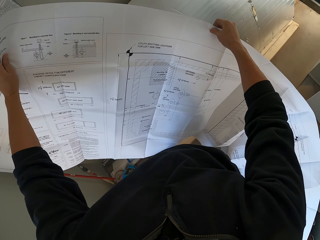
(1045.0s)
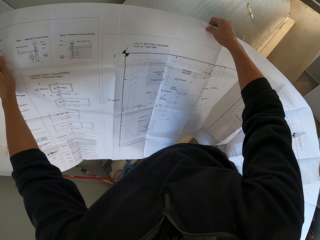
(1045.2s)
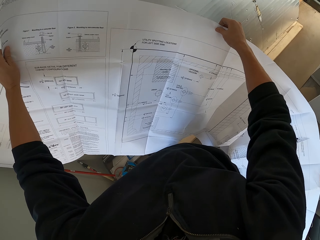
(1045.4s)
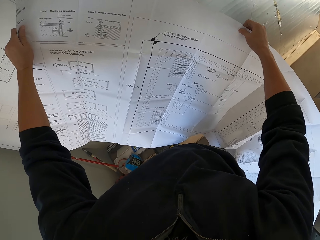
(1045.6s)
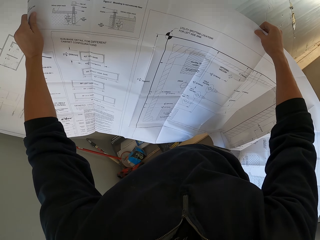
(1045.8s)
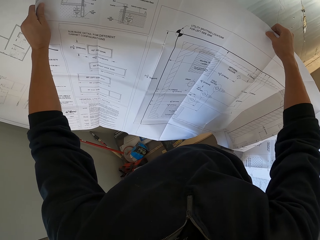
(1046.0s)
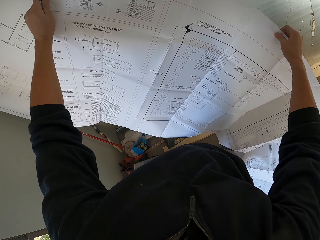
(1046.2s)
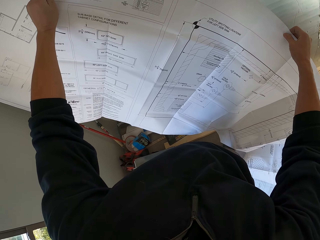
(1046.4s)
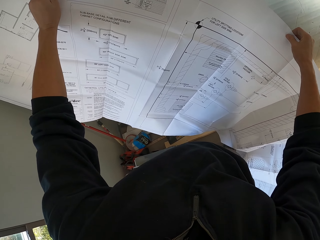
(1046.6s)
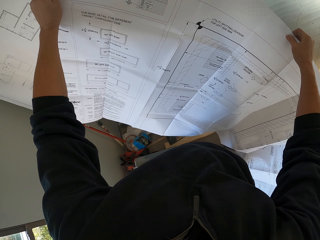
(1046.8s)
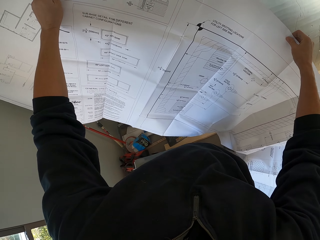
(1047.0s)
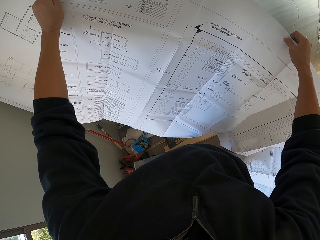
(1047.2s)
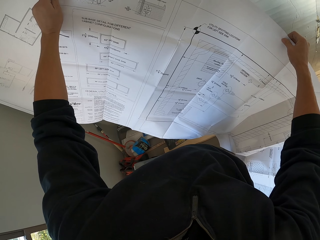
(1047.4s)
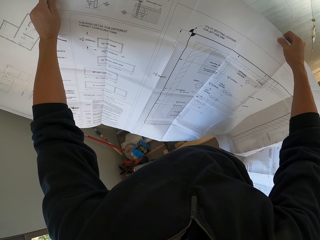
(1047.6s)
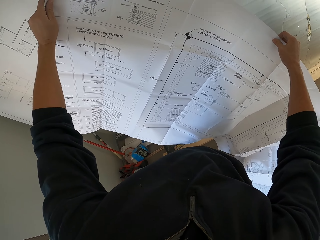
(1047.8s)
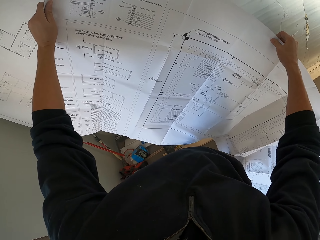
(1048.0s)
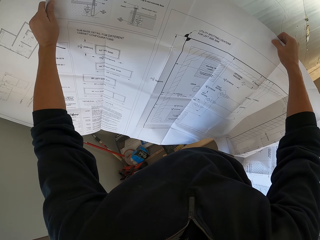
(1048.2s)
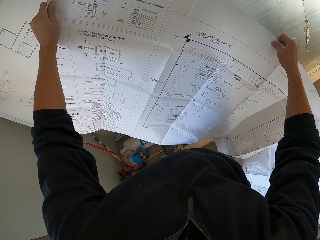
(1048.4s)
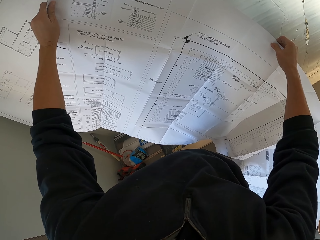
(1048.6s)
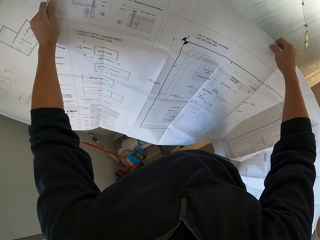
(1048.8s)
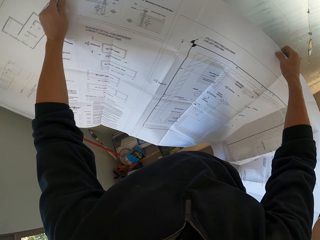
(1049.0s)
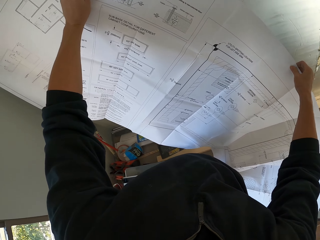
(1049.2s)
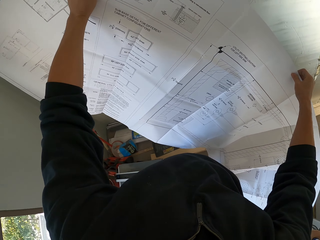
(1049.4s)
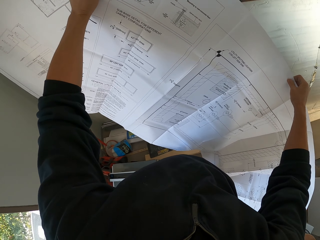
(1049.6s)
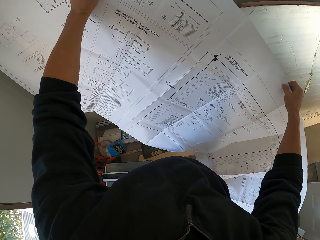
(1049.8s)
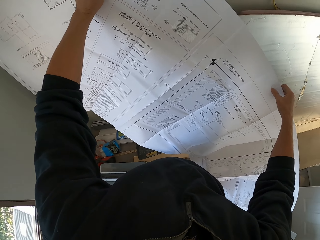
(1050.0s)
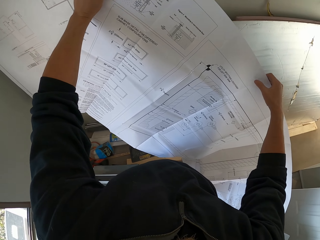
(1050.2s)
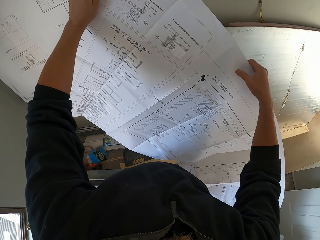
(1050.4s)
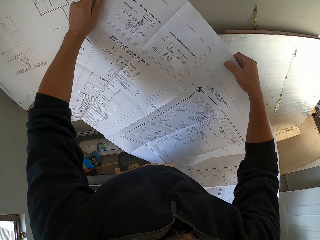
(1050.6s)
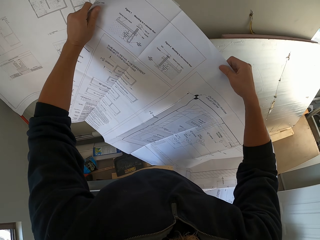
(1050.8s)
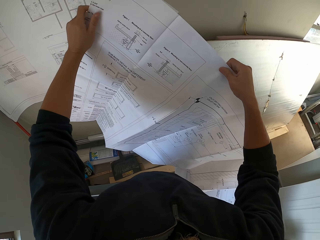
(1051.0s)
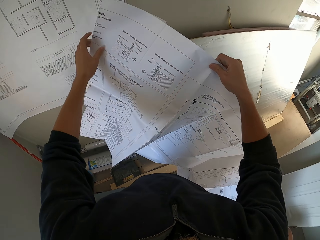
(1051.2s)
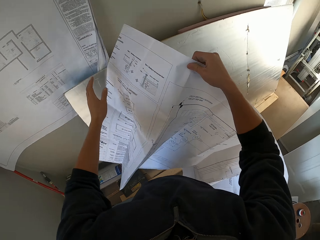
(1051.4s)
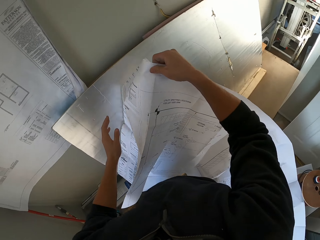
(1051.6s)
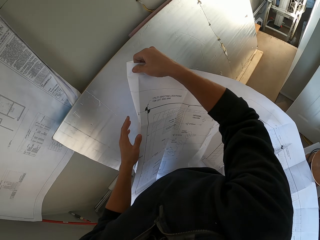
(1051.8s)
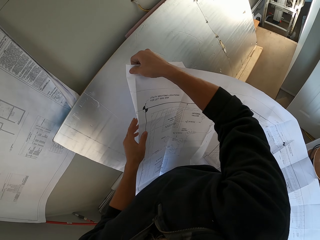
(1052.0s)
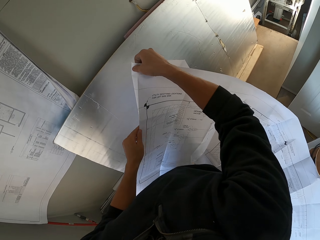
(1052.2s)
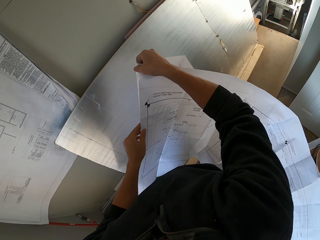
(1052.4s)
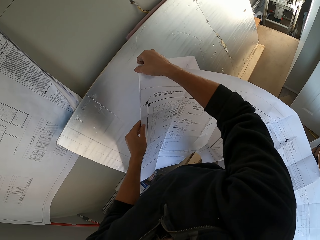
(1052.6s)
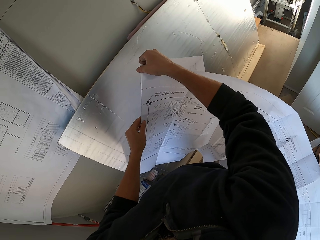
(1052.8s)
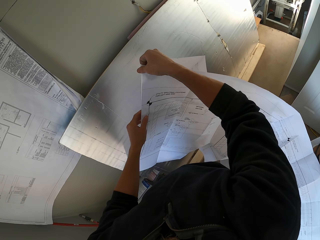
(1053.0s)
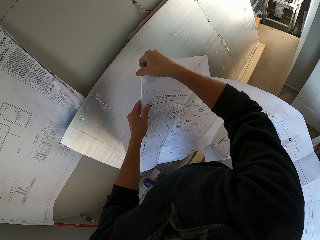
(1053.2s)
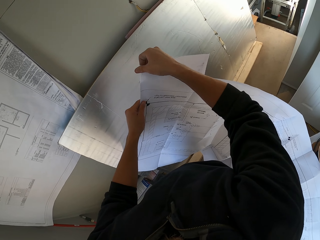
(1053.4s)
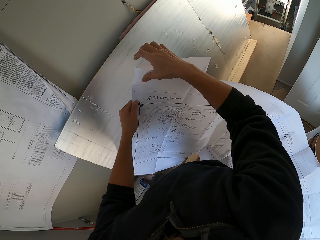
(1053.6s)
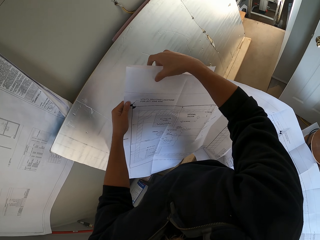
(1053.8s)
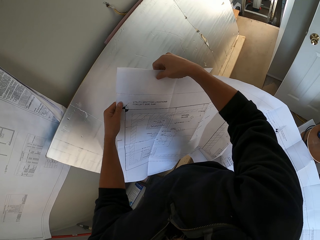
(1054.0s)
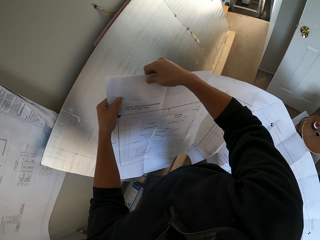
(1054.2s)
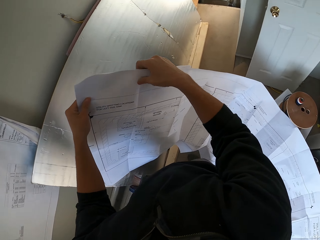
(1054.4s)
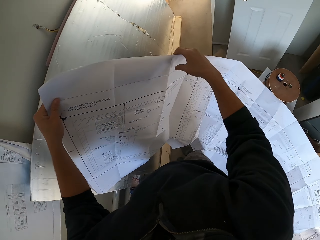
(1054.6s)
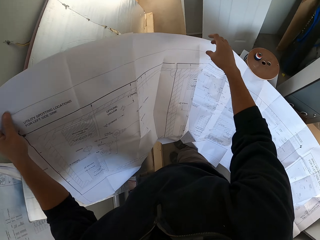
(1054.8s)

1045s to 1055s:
The camera wearer moves his right hand on the manual's surface. He stares at the manual. He lets go of the manual. He folds the manual.

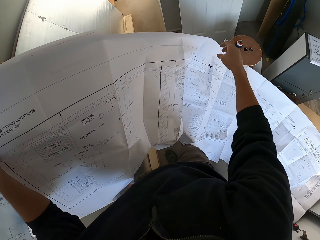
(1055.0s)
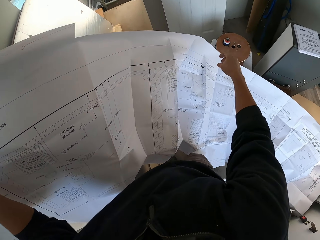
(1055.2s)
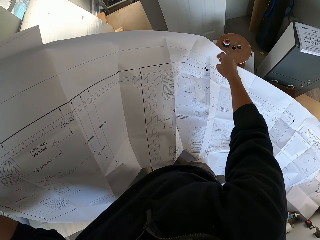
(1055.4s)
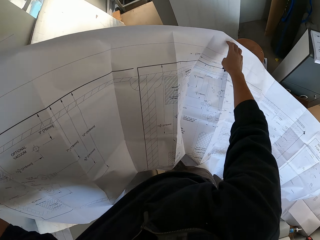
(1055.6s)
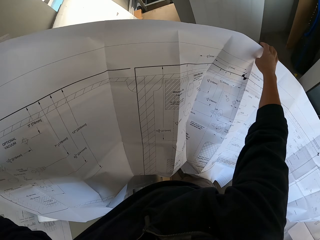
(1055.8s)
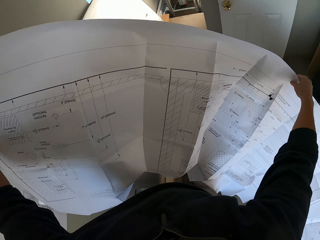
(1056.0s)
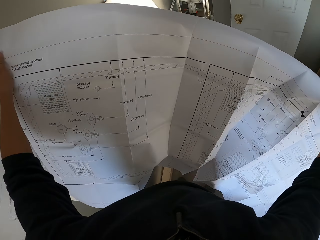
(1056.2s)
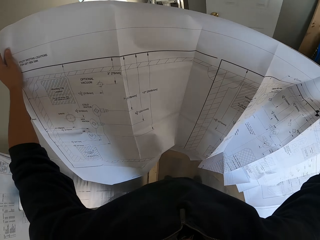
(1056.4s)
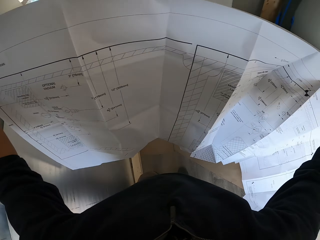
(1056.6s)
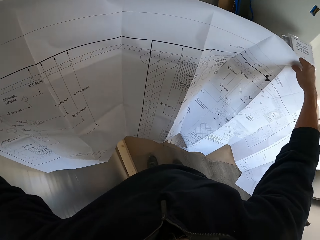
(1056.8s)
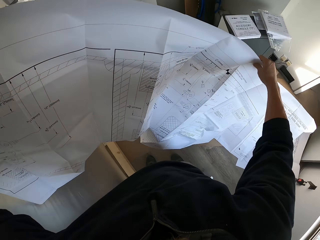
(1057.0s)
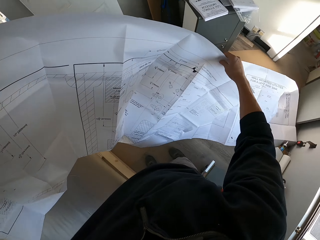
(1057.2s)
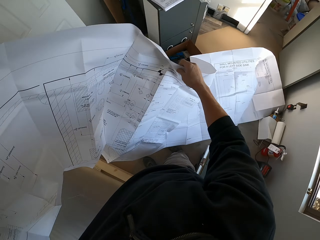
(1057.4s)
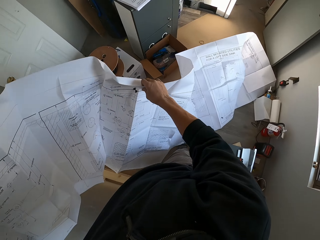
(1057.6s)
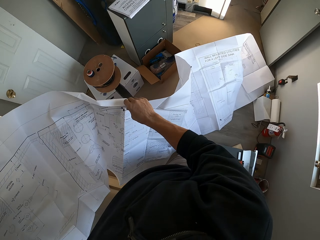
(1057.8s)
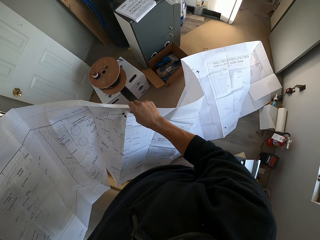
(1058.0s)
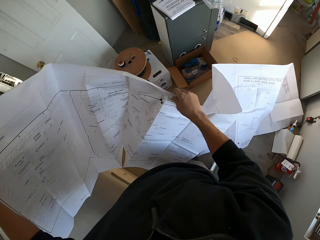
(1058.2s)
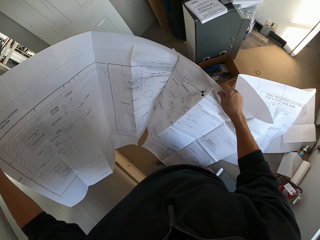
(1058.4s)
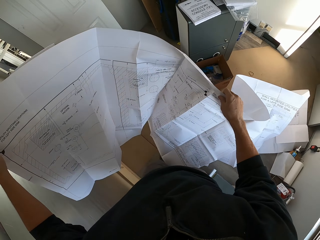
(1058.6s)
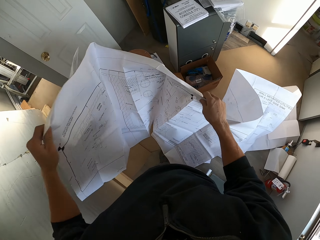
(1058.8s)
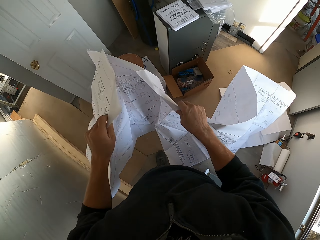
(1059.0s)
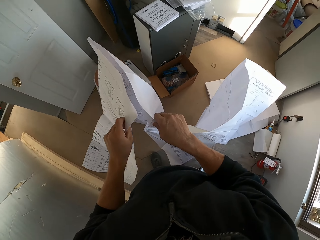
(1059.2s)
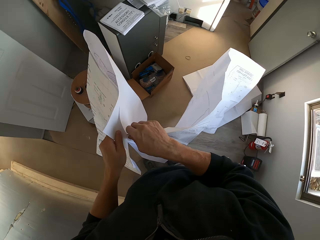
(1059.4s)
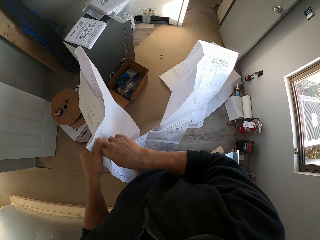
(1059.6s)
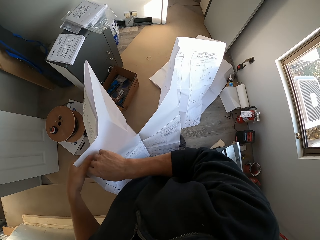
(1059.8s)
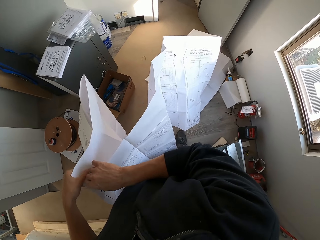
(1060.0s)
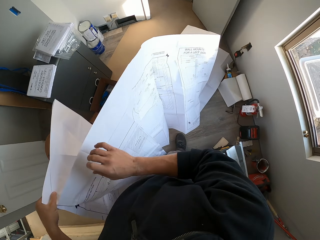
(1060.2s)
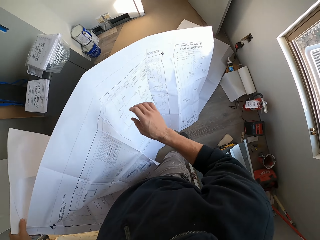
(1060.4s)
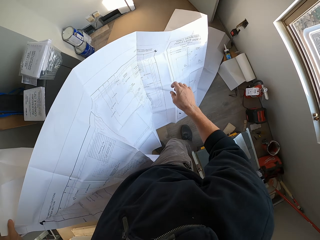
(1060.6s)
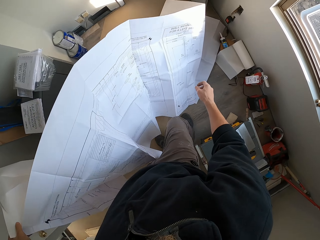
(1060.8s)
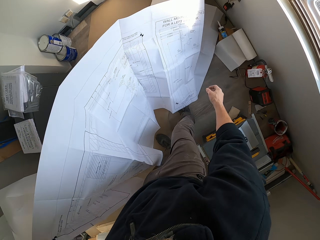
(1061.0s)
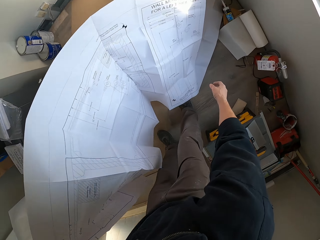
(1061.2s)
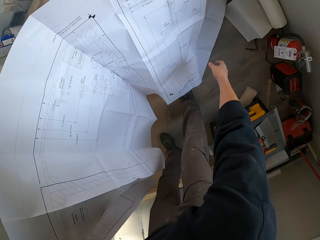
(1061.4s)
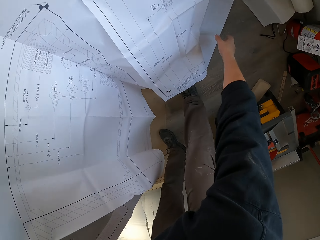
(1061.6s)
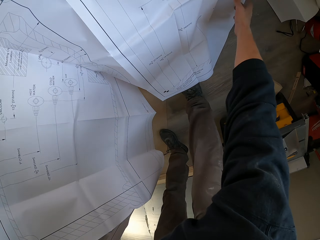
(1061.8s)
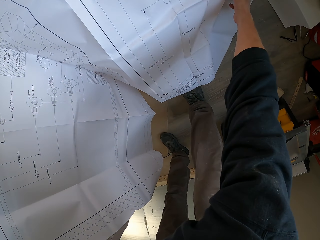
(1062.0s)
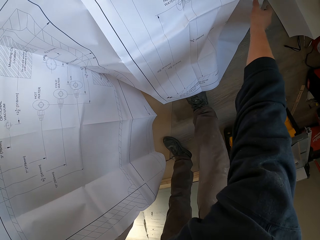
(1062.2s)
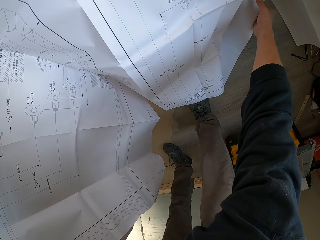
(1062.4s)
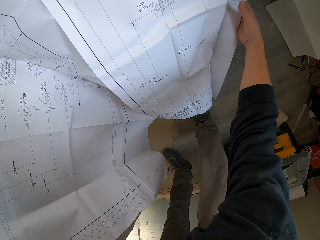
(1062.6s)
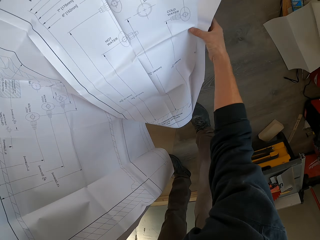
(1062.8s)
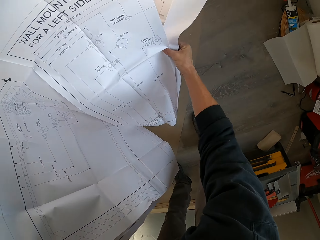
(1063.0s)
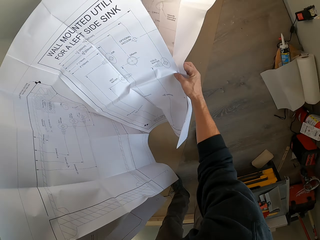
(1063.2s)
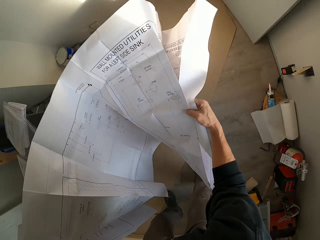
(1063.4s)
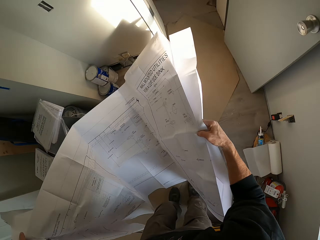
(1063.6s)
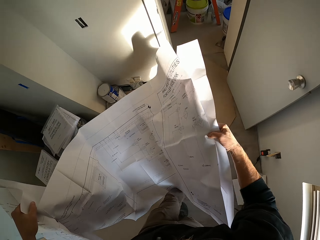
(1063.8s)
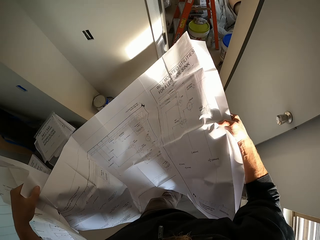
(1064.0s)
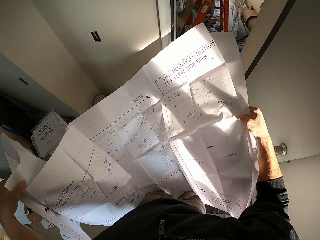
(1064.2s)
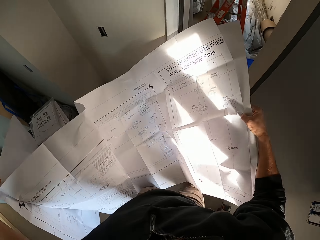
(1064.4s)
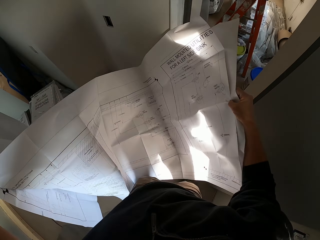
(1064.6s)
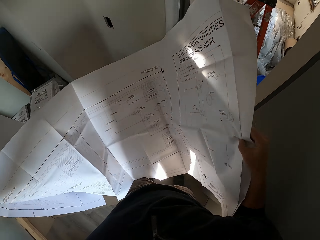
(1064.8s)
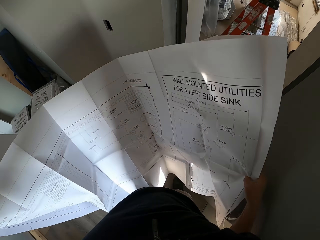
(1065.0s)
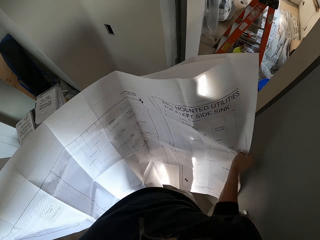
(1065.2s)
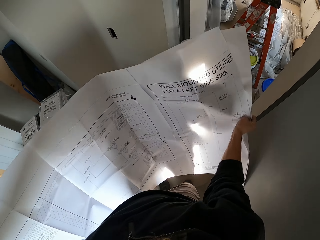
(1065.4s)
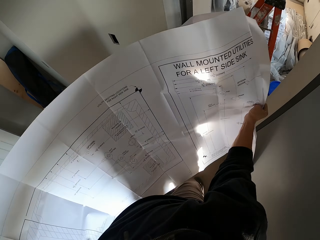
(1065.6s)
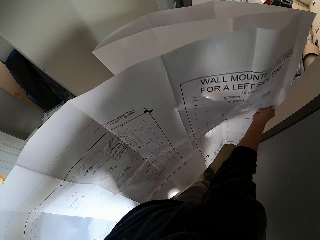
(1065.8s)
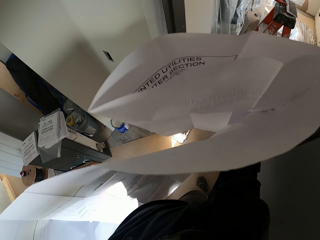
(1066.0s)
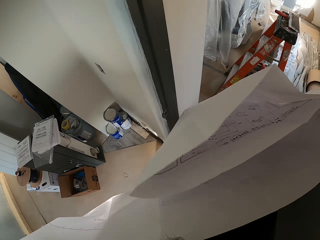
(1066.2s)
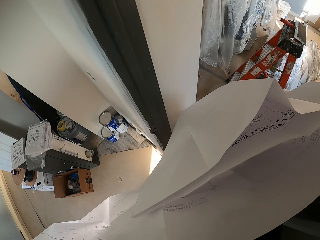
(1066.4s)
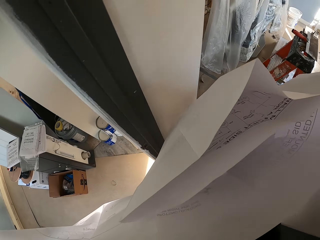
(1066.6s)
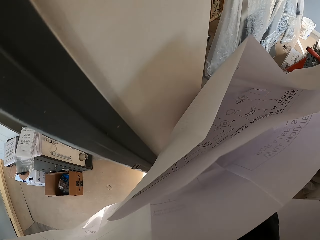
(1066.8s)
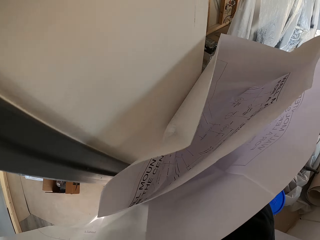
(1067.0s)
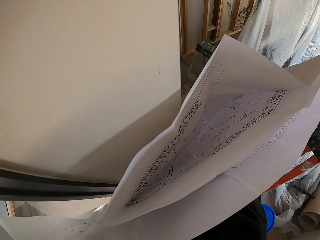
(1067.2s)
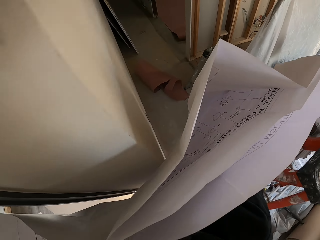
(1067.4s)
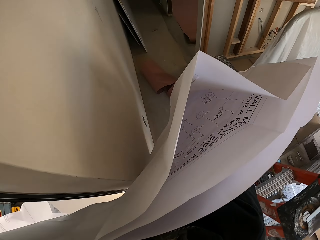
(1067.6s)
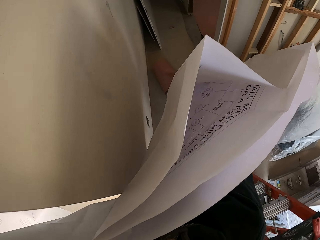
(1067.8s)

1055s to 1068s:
The camera wearer shakes the manual. They look around. They fold the manual. They bend towards the floor. They pick up a part of the manual. They stand up. They shake the manual. They walk to another room.
